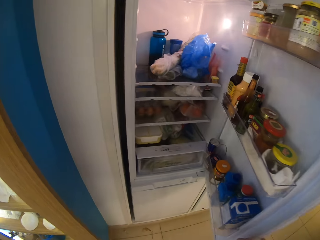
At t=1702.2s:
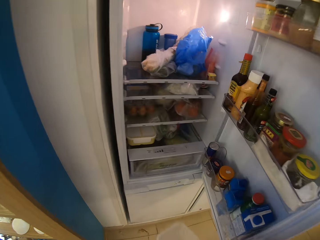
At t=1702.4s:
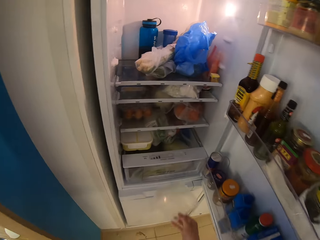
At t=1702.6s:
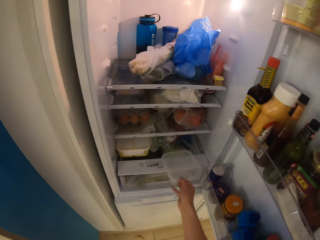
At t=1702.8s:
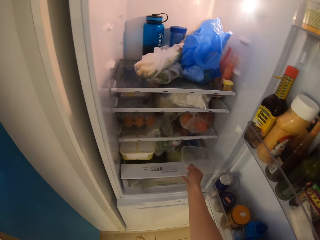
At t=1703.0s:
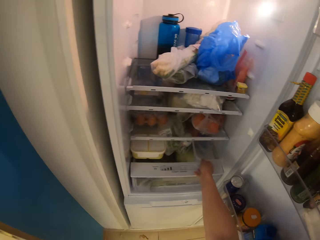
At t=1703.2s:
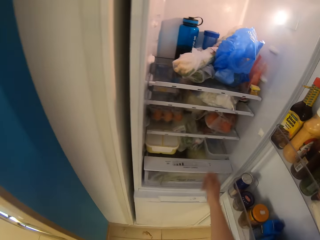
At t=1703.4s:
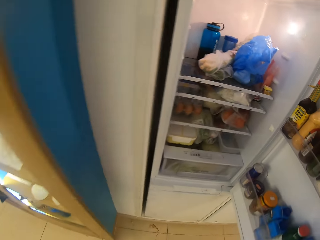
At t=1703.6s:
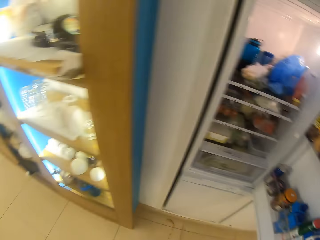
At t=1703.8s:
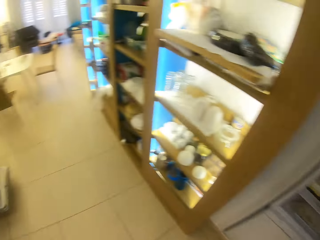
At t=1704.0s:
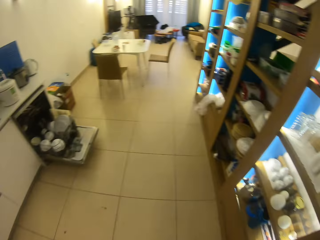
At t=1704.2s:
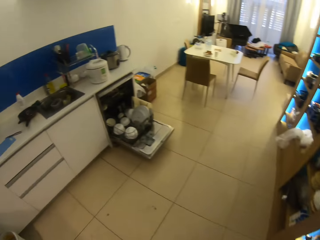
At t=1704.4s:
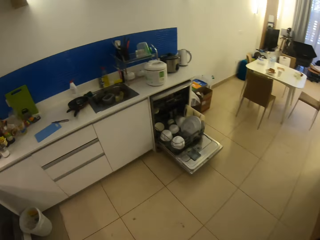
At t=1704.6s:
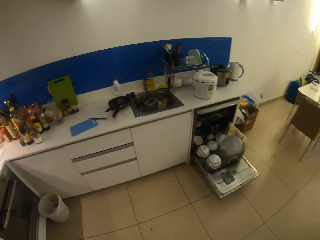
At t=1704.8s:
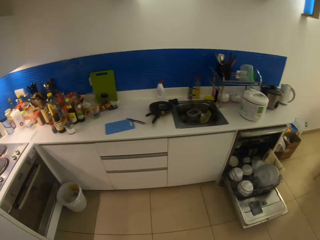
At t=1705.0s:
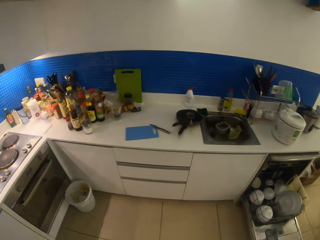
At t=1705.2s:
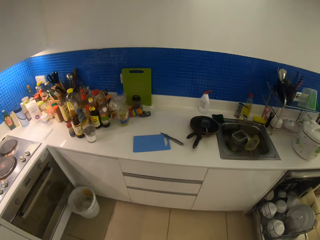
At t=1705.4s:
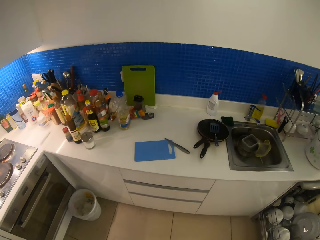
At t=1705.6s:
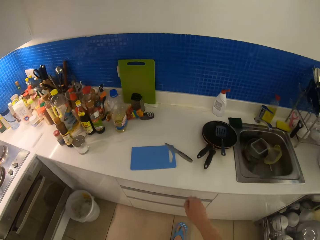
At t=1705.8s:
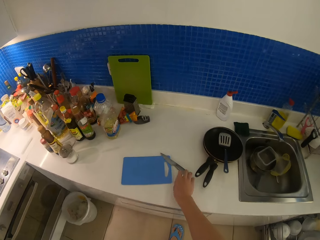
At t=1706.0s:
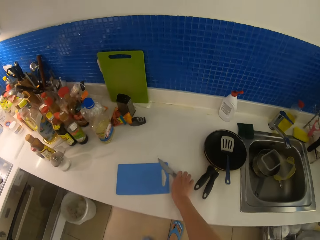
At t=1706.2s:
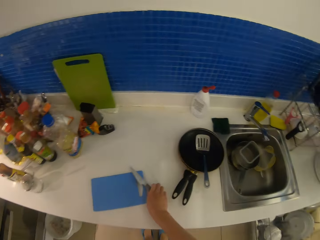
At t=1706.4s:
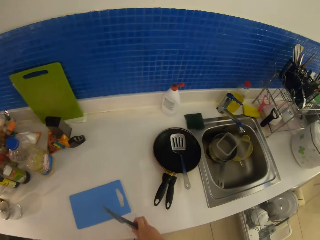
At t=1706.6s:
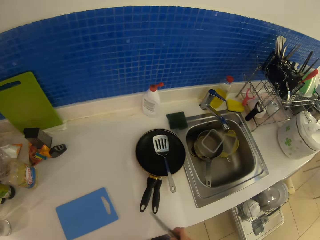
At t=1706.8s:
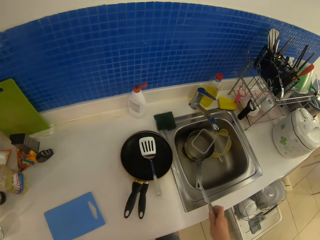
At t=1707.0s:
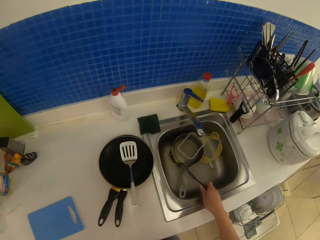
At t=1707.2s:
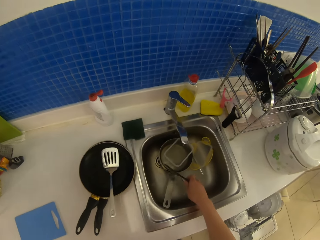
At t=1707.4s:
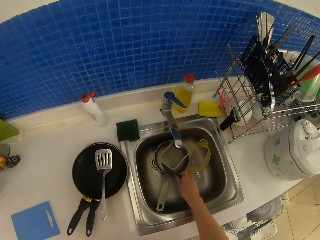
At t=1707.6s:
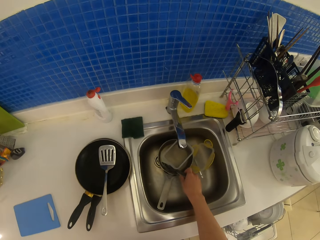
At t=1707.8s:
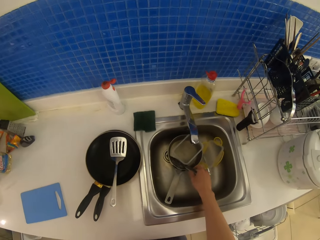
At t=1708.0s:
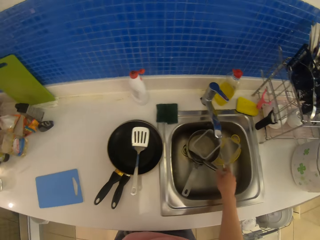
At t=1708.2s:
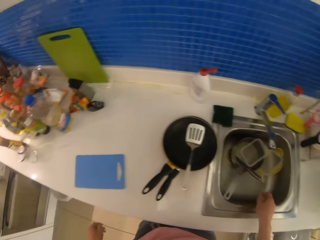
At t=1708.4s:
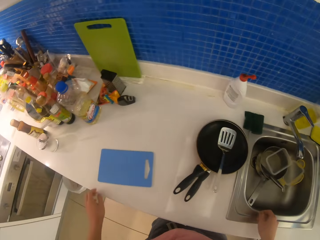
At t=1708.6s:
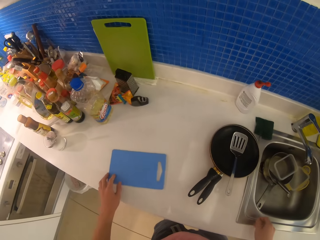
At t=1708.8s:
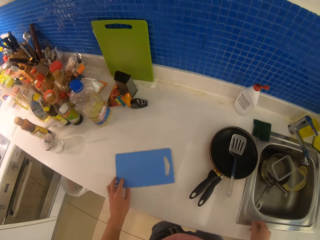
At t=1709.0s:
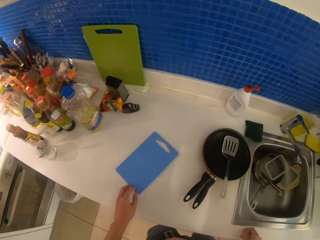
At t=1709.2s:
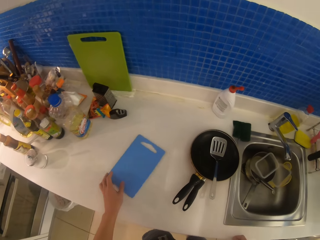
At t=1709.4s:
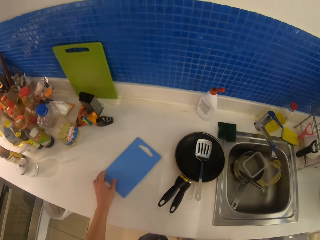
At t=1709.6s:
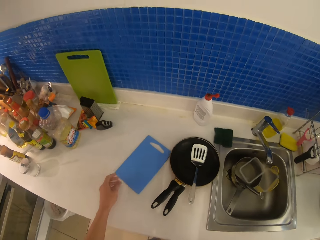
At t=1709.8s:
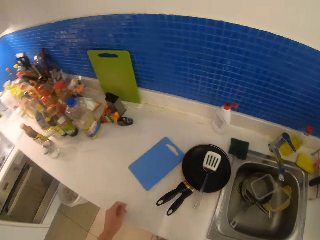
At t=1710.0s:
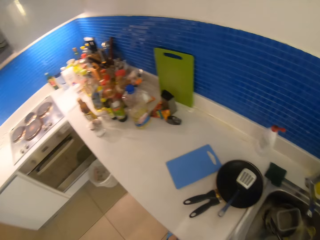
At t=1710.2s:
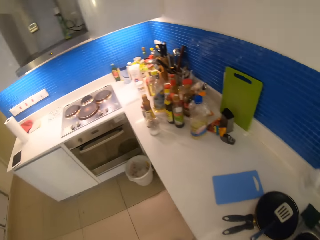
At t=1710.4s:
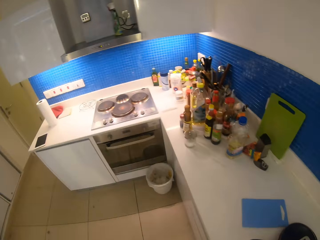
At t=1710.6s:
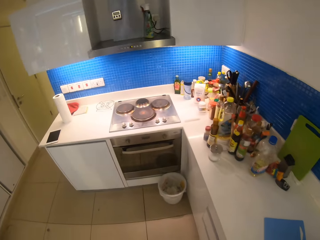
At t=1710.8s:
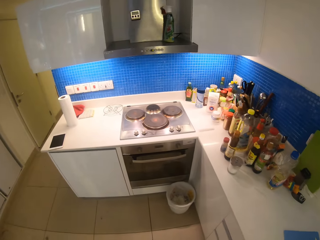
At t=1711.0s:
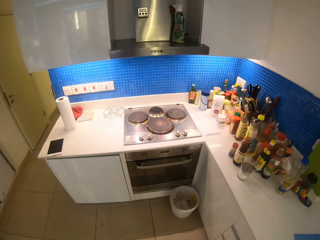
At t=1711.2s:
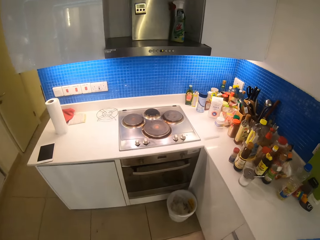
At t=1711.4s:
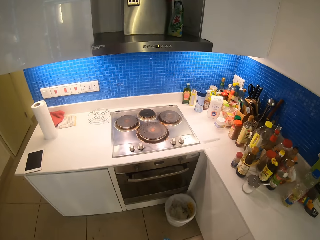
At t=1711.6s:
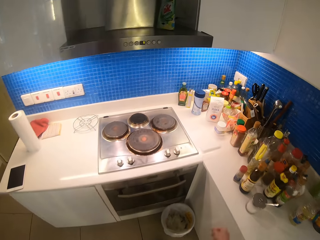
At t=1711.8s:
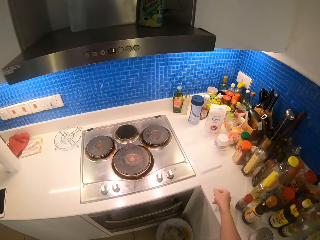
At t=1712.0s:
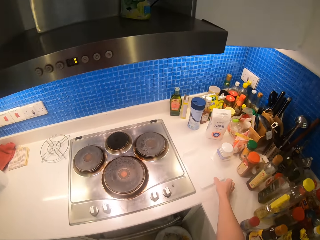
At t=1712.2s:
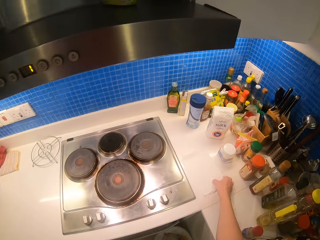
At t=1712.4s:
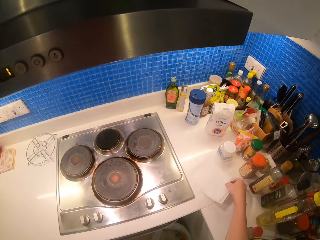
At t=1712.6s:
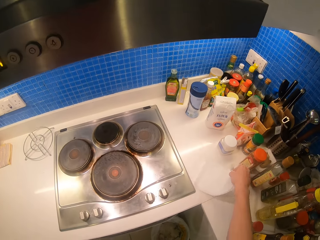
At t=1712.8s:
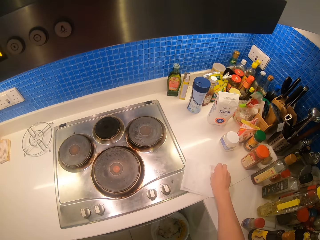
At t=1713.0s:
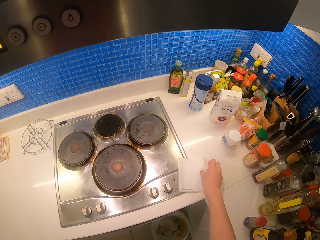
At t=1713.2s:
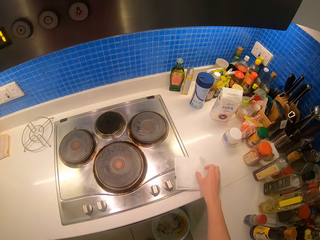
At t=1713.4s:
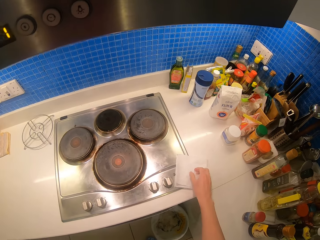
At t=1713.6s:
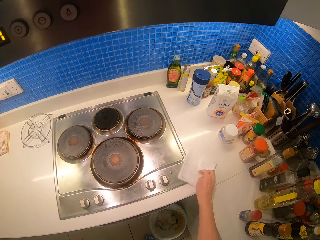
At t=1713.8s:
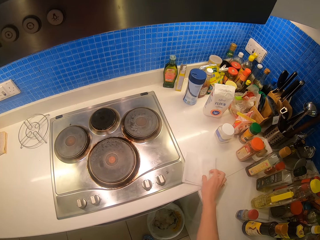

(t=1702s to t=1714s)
The camera wearer opens the fridge. They place the tin in the fridge. They pick up the knife. They place the knife in the sink.

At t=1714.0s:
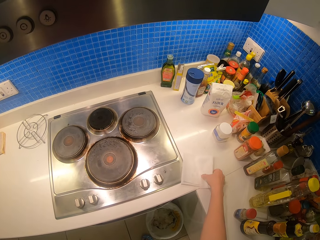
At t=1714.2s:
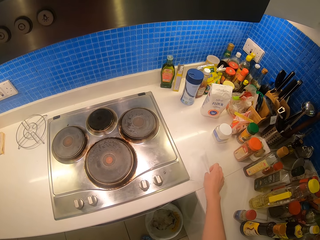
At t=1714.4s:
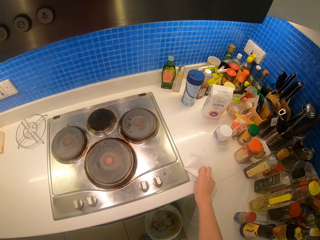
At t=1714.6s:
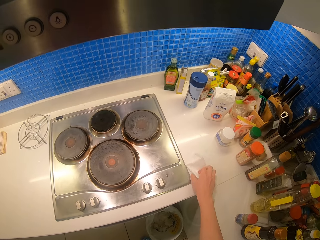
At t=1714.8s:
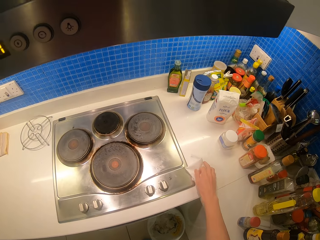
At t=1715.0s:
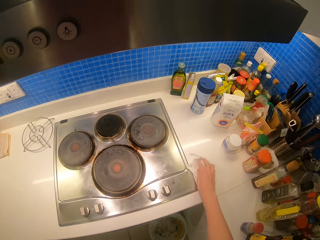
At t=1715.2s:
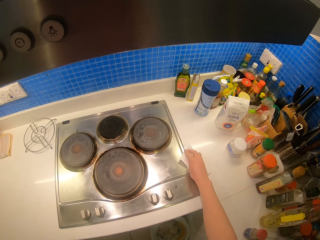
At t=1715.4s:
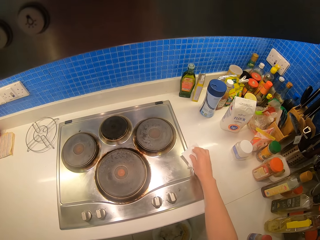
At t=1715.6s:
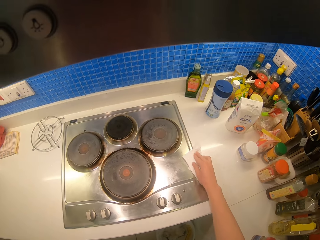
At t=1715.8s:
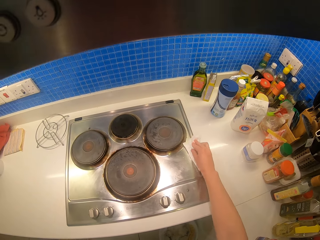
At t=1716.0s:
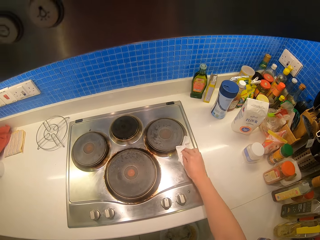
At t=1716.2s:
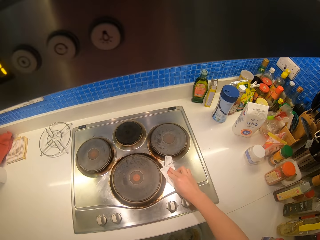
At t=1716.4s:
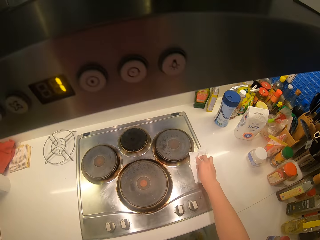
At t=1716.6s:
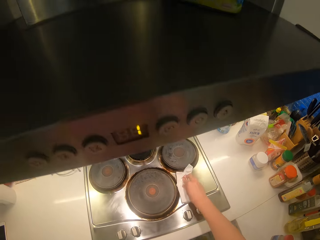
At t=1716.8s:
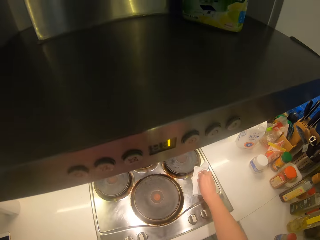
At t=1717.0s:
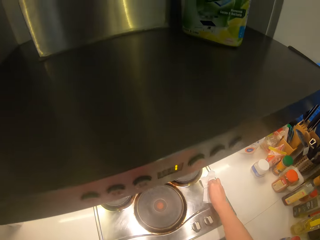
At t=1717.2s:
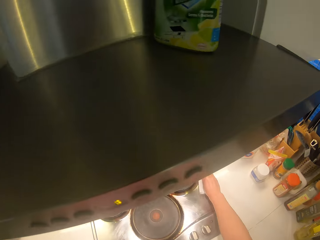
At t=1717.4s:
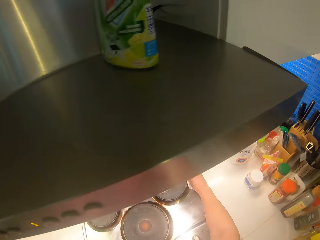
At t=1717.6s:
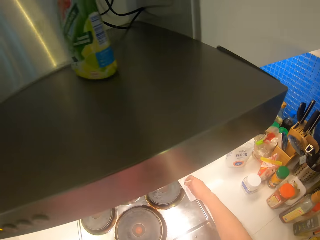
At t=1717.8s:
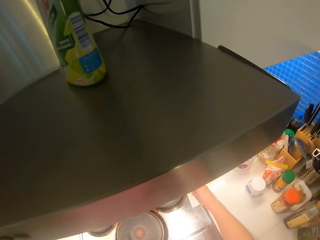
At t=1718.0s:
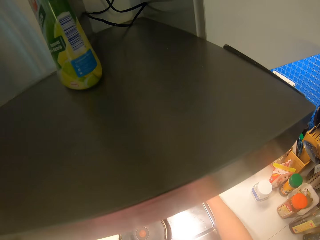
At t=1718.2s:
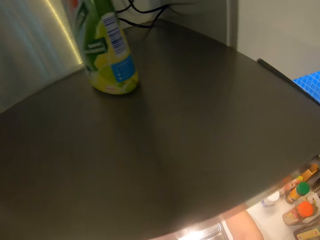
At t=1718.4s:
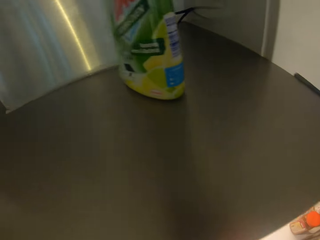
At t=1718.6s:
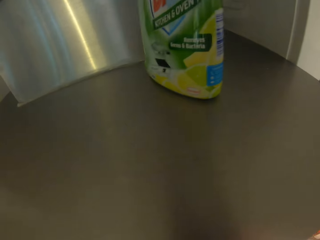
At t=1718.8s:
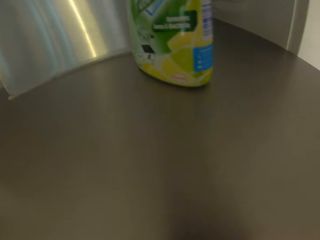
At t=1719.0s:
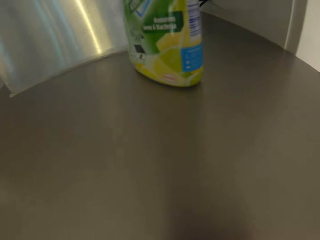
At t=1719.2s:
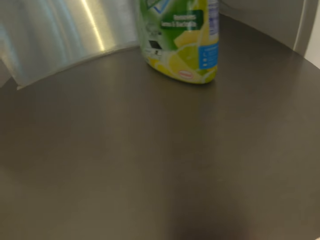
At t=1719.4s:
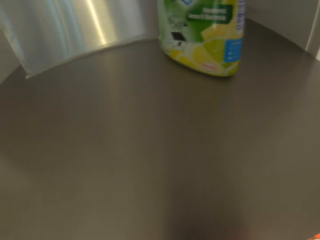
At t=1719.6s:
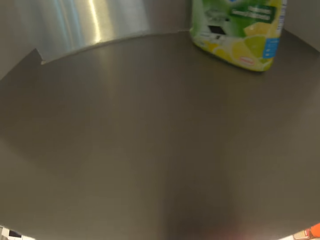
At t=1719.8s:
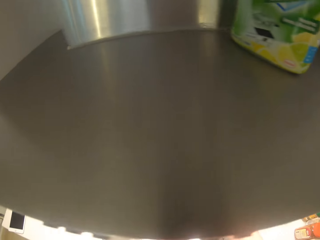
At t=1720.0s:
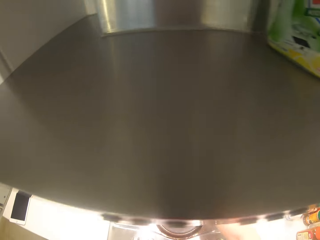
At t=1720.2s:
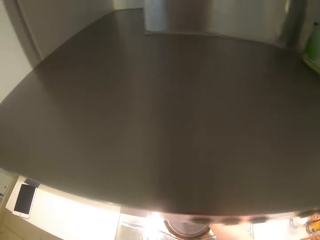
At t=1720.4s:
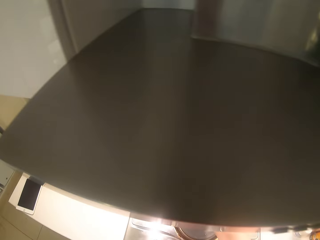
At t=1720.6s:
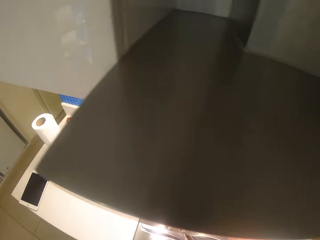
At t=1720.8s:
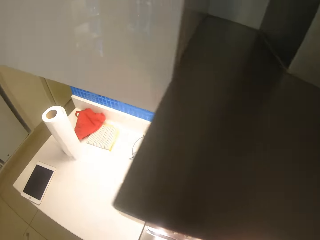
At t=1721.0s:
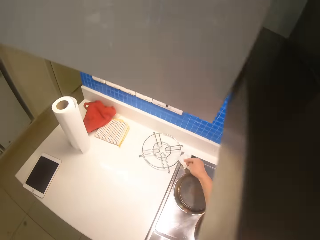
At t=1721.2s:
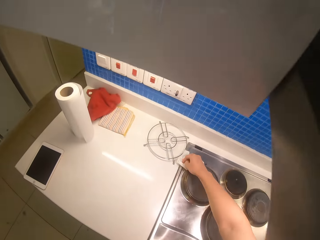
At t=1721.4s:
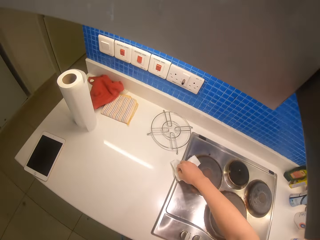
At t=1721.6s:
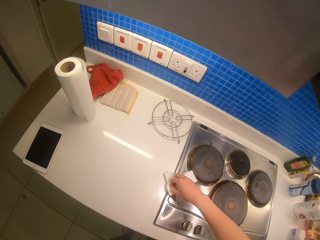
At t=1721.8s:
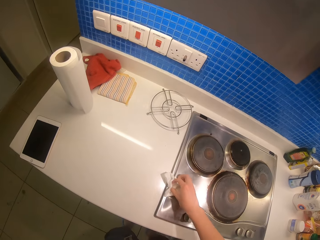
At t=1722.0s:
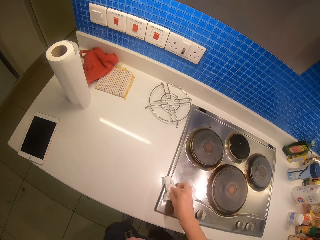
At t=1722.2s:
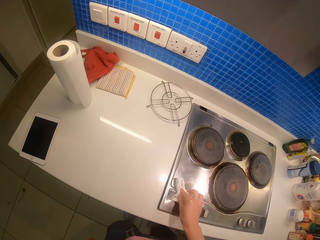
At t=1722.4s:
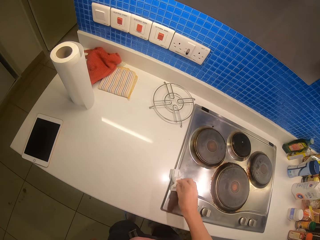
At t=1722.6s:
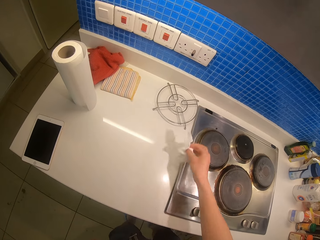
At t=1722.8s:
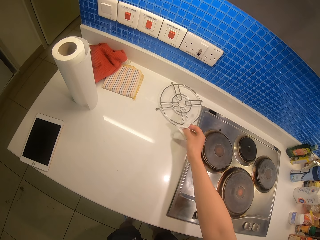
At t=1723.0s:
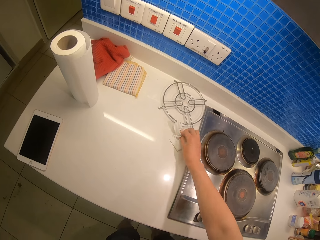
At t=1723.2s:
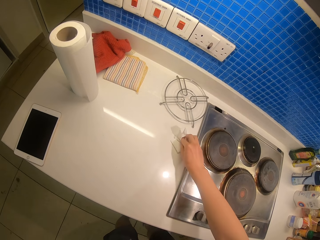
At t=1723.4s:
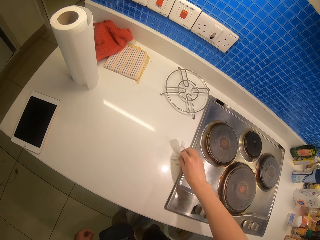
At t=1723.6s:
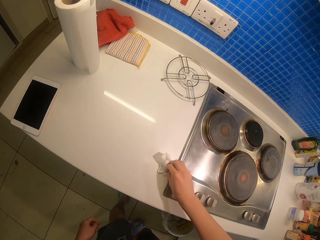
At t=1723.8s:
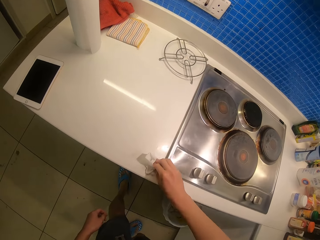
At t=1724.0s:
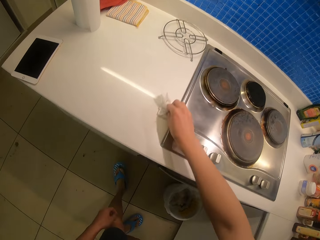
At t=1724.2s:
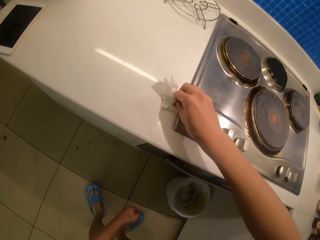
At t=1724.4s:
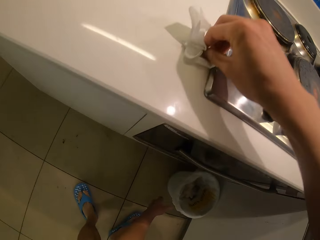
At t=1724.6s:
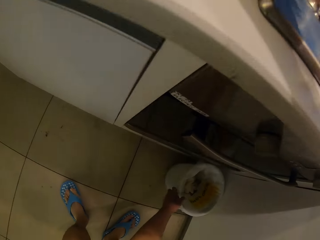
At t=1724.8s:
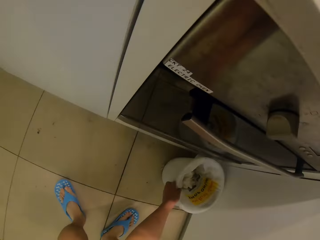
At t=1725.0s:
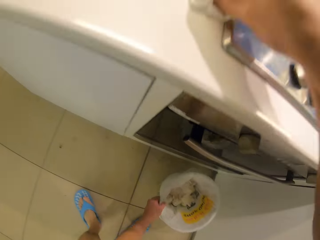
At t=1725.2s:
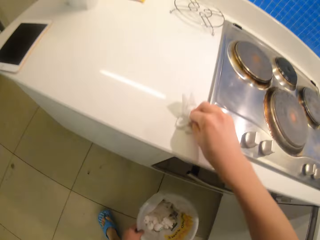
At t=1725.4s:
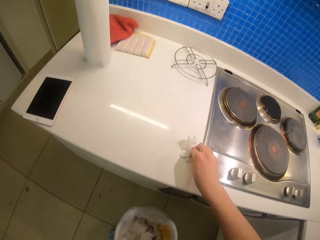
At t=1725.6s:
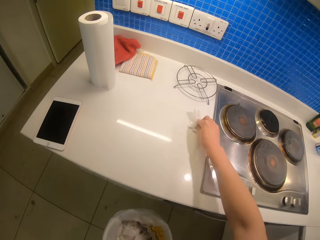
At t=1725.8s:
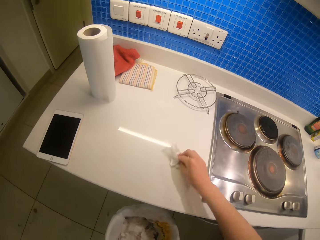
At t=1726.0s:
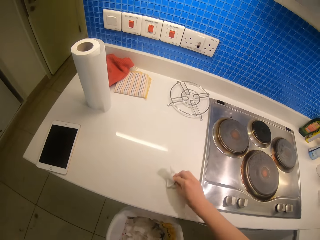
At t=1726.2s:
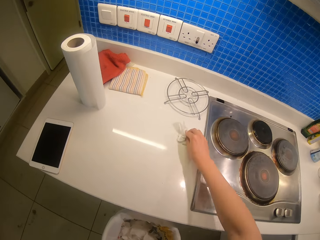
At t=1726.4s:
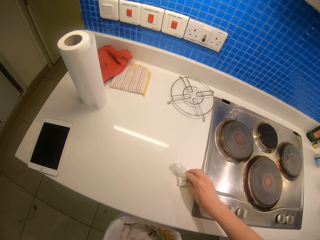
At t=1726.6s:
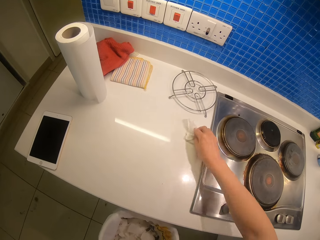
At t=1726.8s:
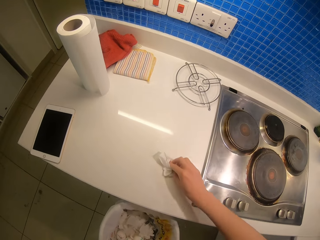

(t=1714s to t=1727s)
The camera wearer wipes the gas cooker. They take up the bin. They wipe the counter. They hold the dustbin.
